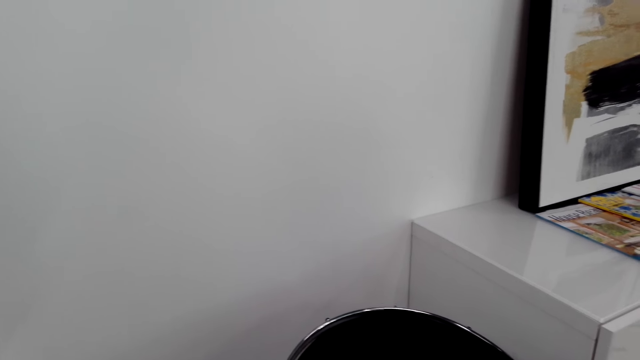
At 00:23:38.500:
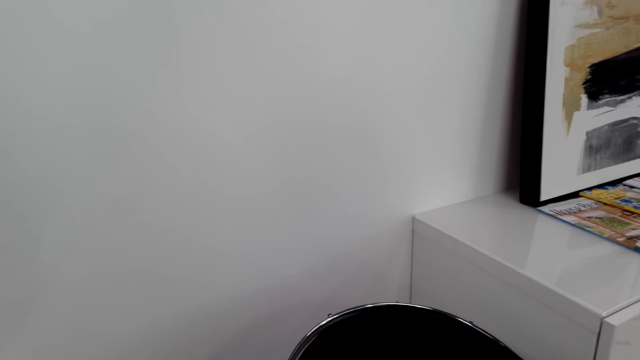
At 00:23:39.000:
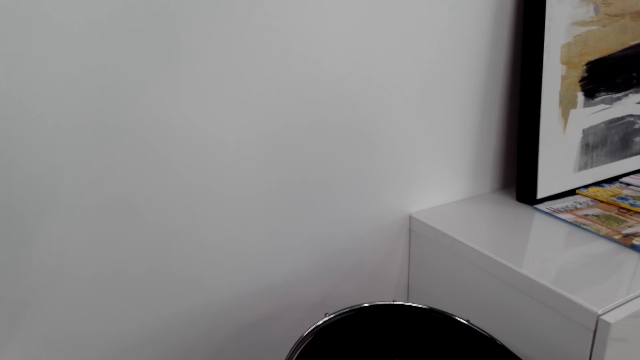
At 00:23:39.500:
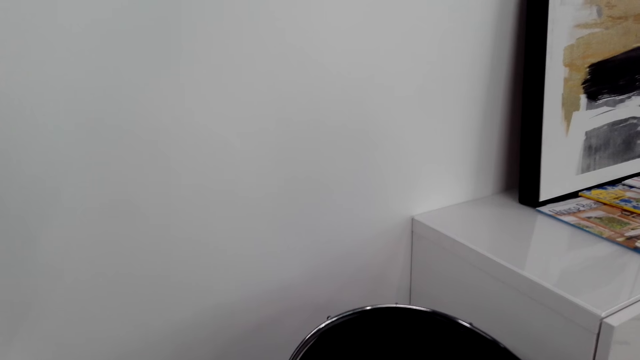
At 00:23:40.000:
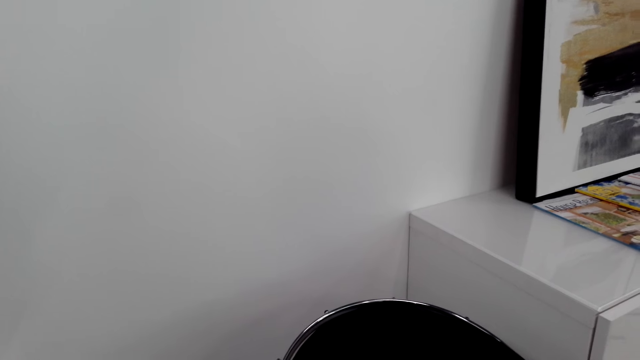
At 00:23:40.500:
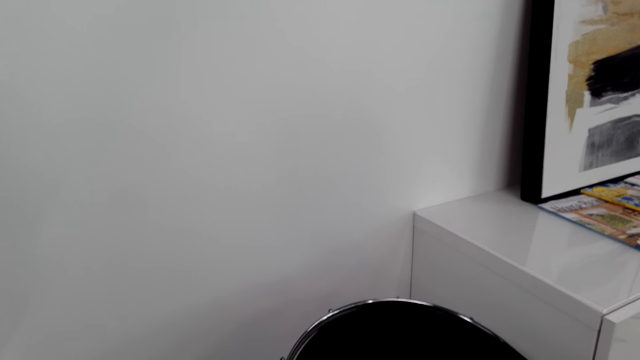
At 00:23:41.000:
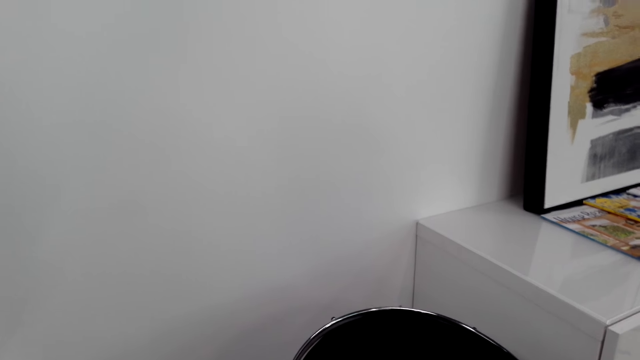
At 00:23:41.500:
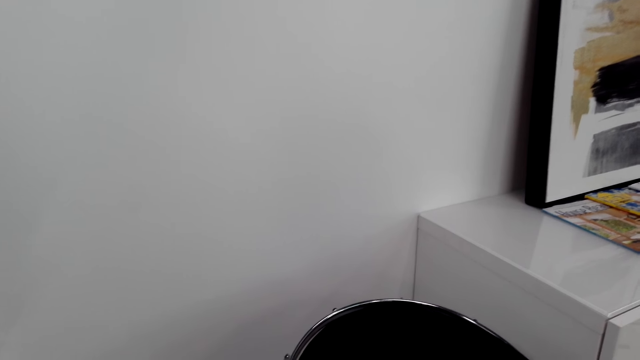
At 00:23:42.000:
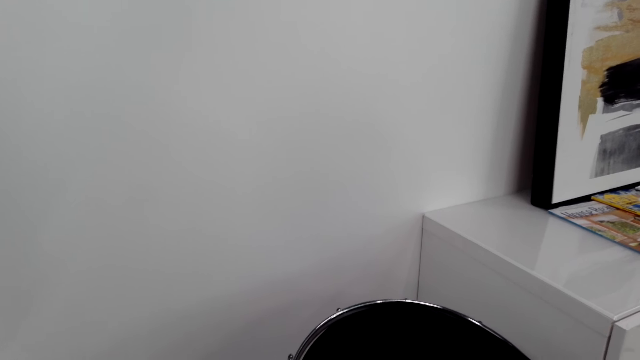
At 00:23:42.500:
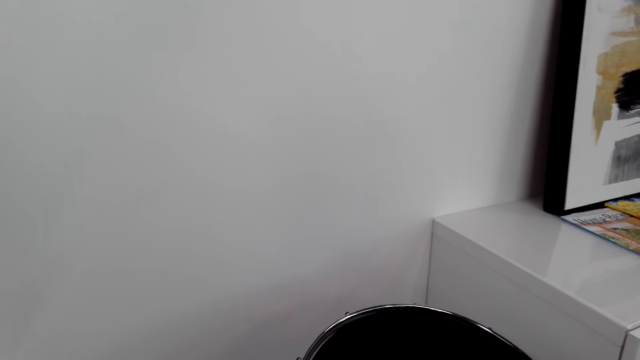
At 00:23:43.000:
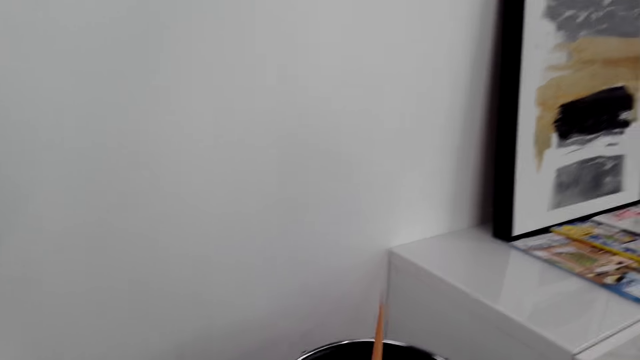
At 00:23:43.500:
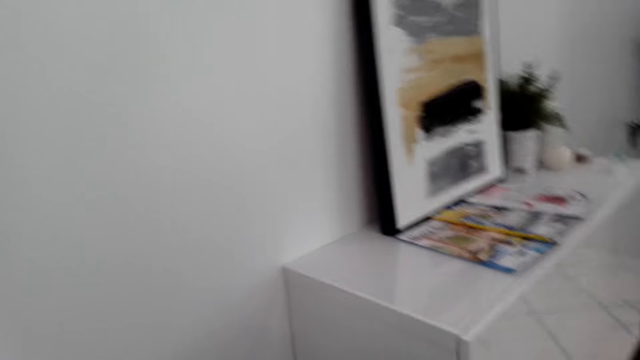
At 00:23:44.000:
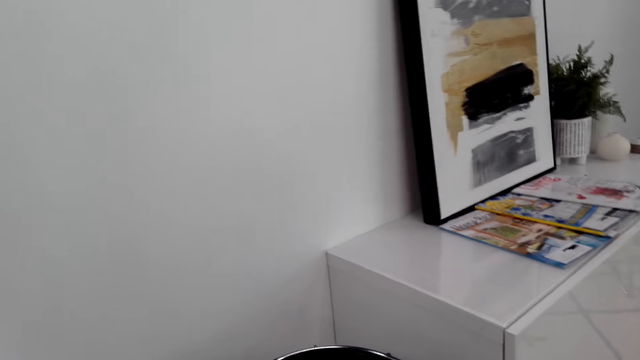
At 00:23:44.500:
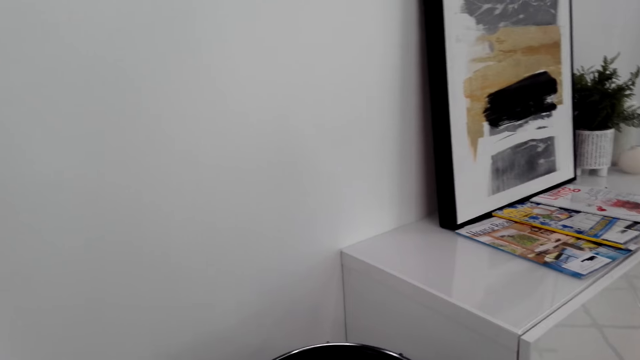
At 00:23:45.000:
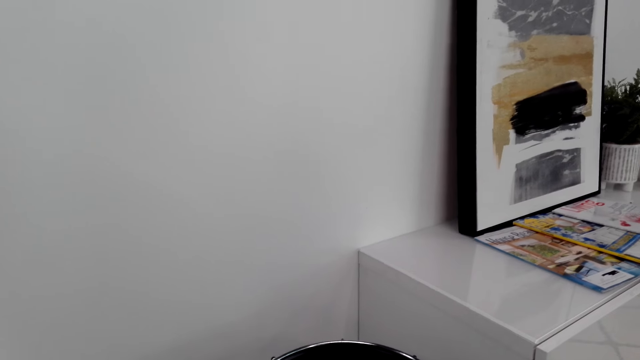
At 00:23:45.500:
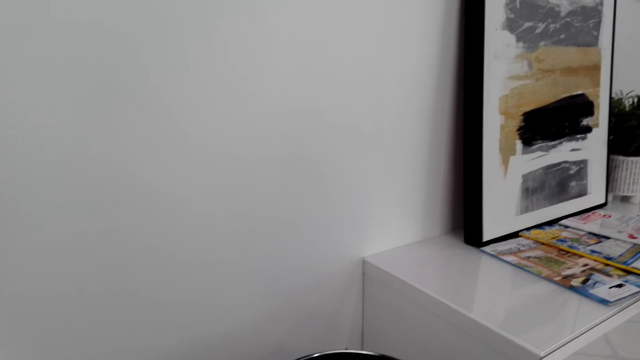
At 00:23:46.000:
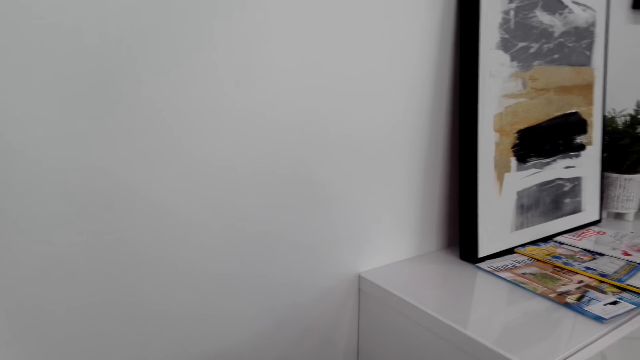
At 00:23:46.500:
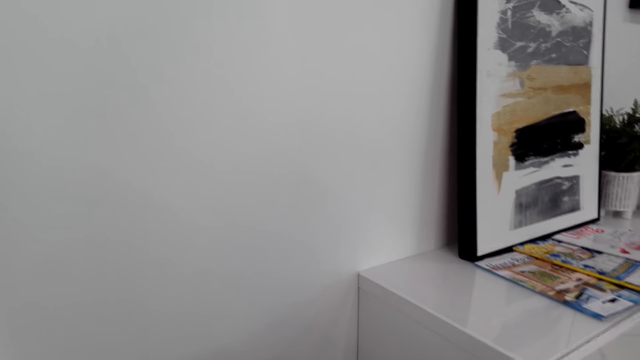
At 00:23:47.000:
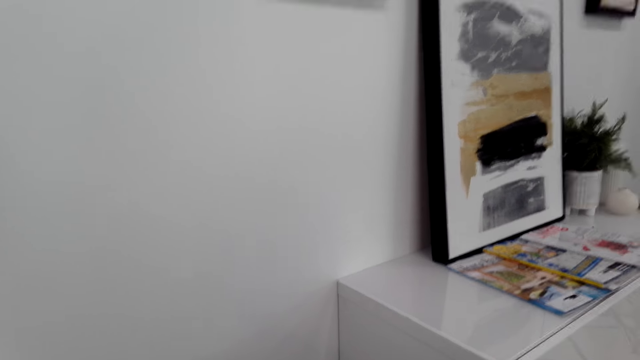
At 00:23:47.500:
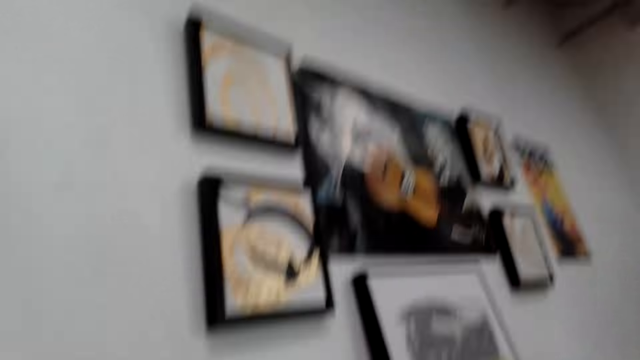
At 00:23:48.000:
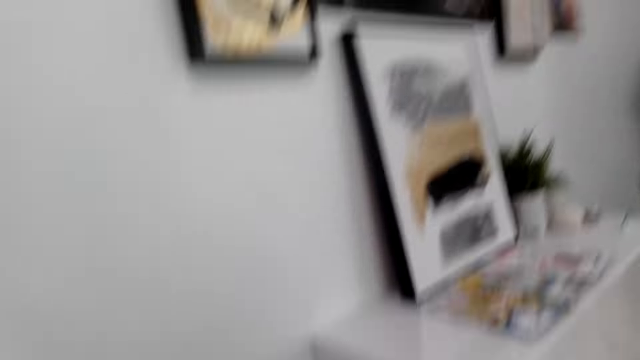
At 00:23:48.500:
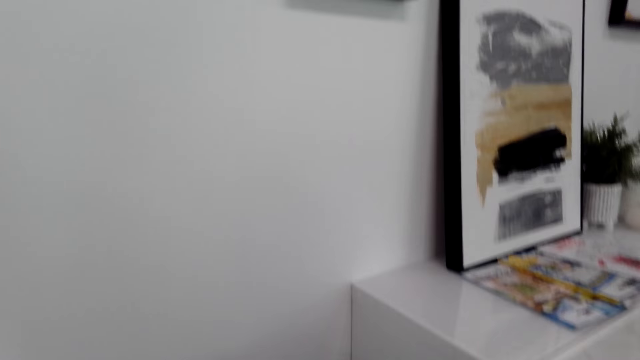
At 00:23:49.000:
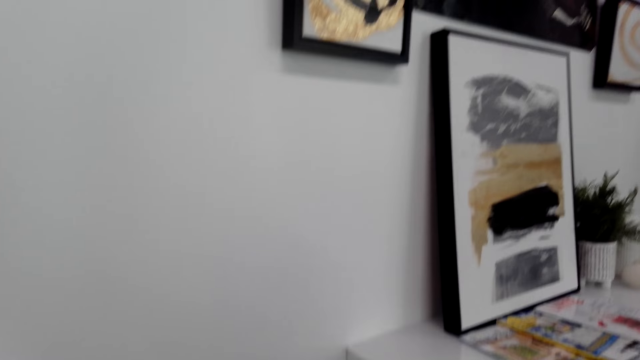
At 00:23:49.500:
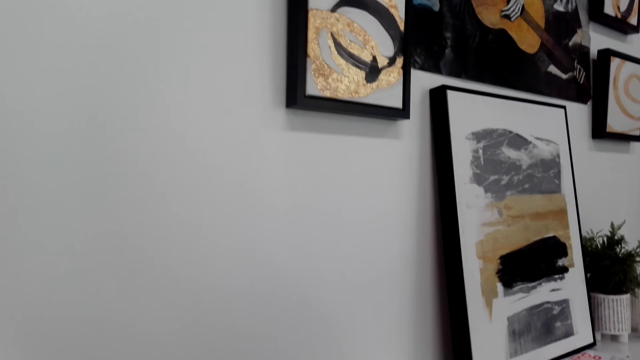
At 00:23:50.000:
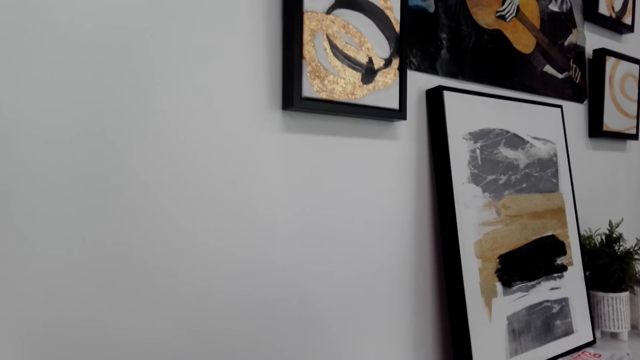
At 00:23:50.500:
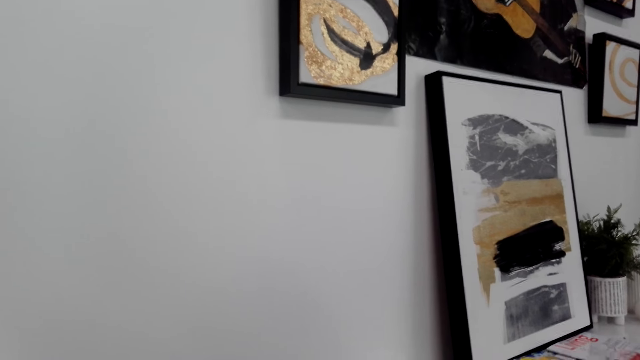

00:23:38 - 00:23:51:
The camera wearer plays the drums. They beat the drum with a drum stick. They look around the house.

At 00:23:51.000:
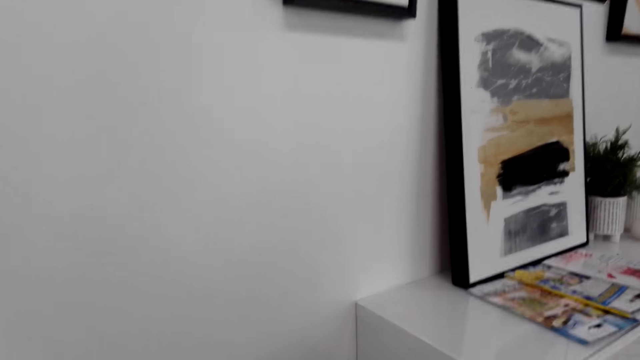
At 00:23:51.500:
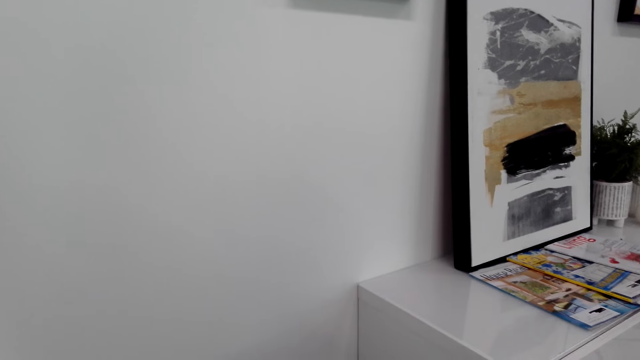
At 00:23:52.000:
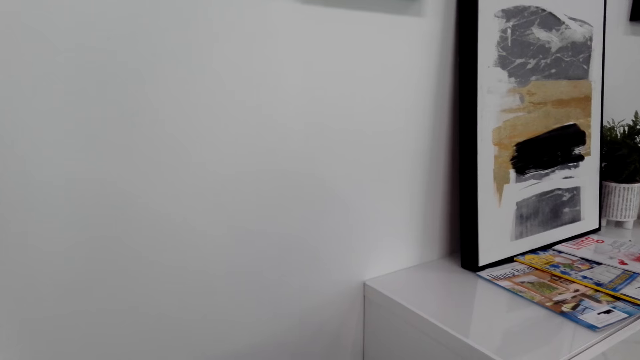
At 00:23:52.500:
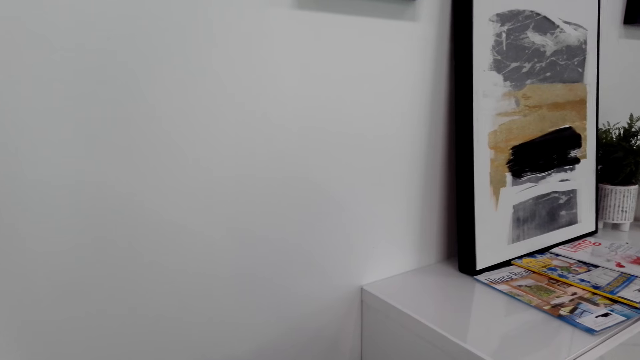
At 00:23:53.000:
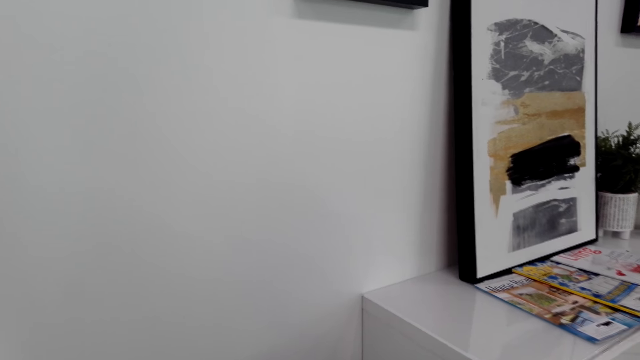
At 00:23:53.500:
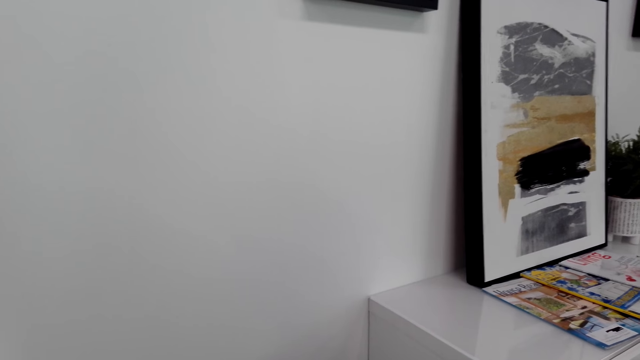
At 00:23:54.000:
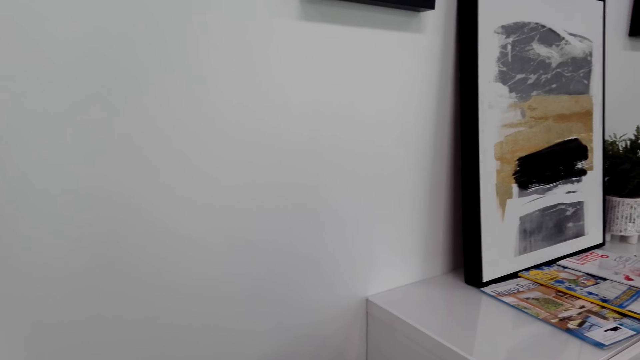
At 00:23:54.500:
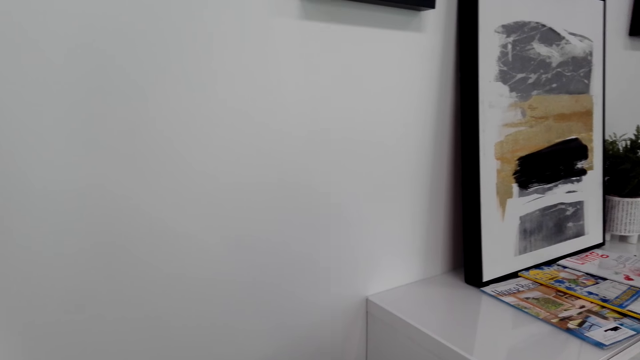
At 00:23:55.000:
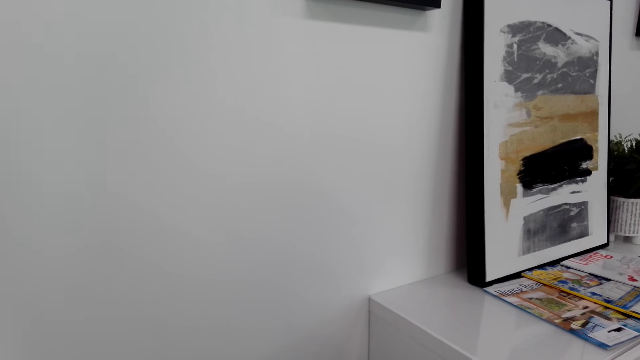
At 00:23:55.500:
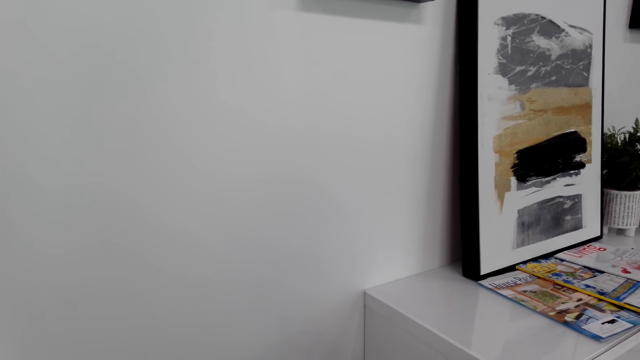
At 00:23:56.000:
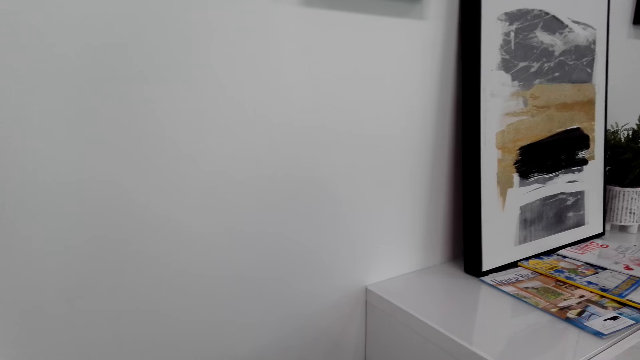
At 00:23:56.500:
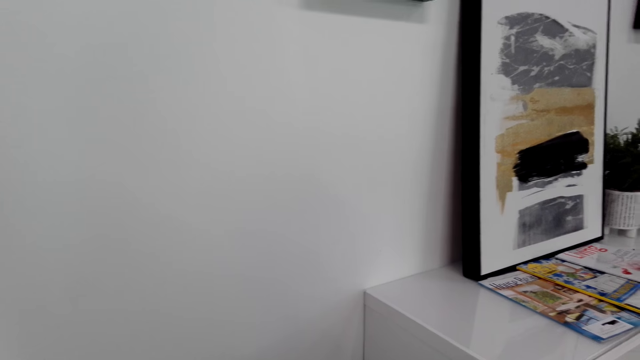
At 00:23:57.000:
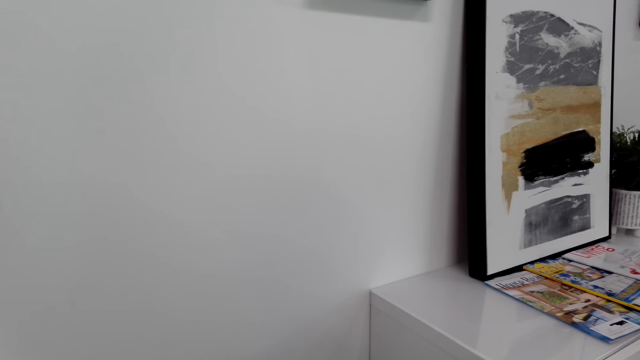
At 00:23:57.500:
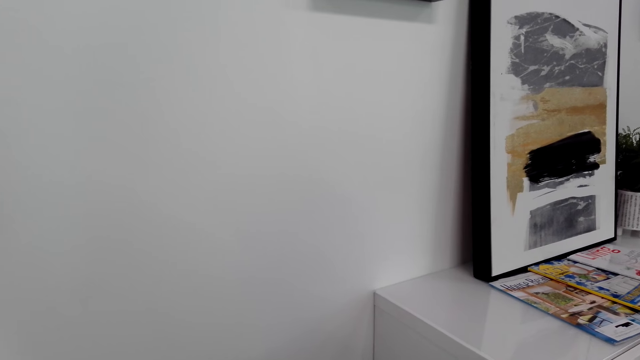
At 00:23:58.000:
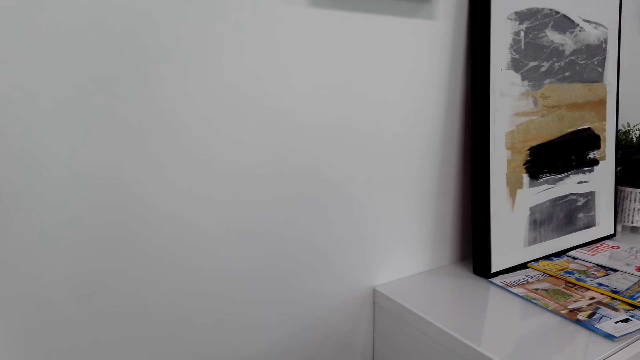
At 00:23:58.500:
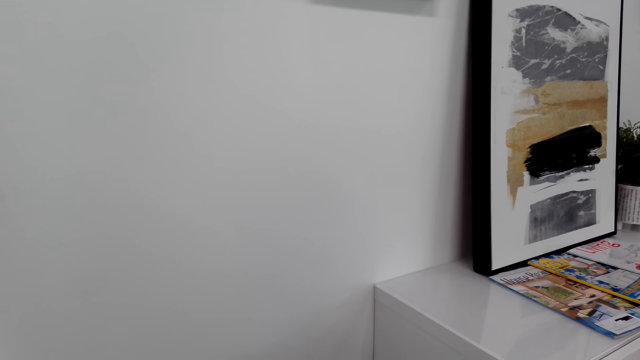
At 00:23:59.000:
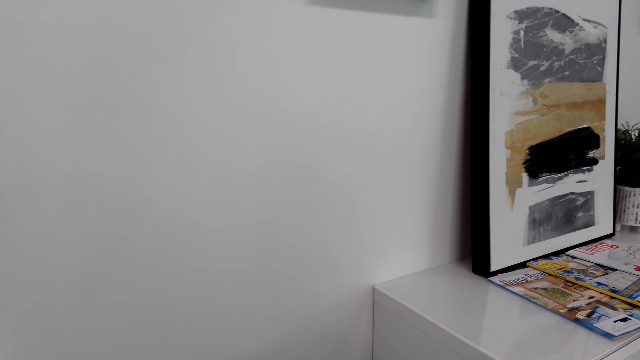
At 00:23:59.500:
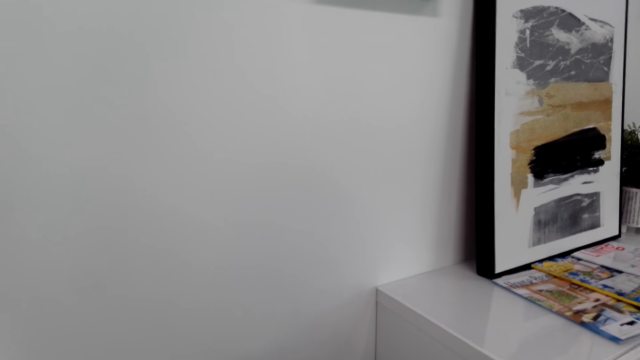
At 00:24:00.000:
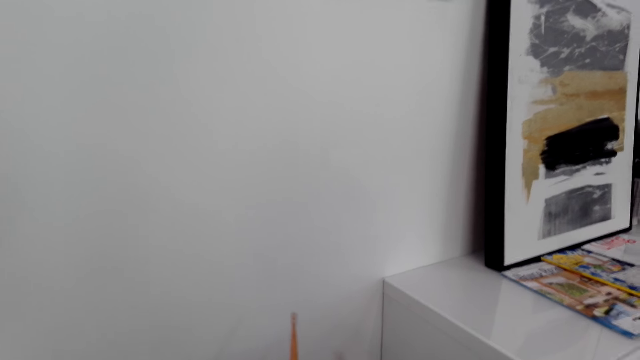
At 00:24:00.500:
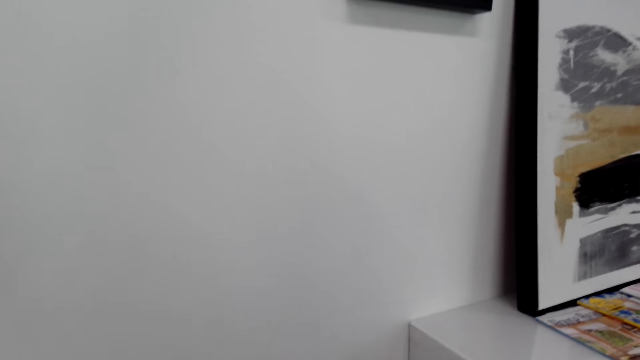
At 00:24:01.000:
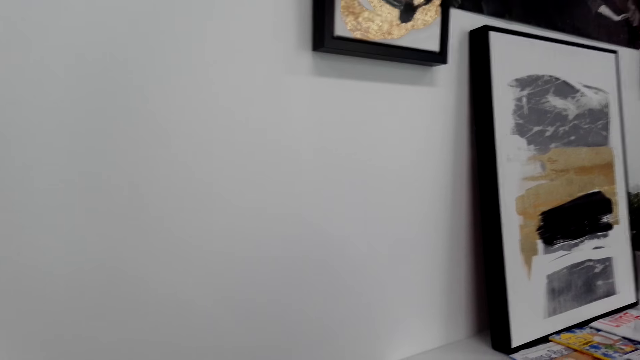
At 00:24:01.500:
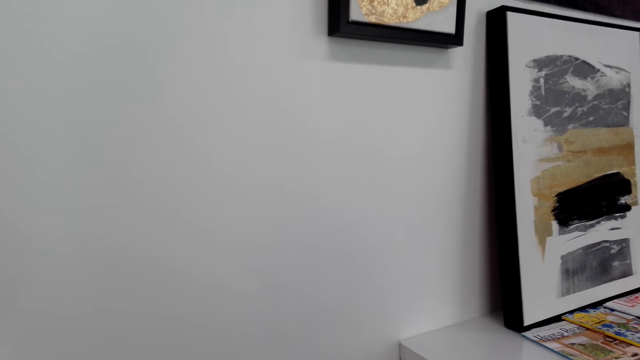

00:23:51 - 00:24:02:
The camera wearer looks around. They play the drums. They stop beating the drum. They beat the drum with the drum stick. They stop beating the drum. They hold the drumsticks.
